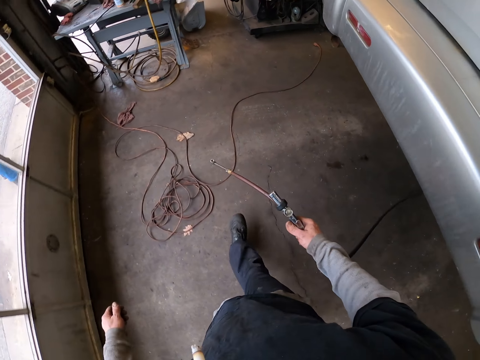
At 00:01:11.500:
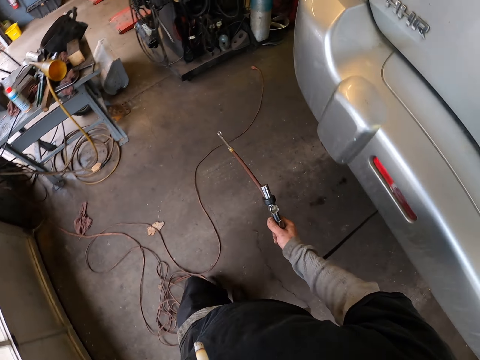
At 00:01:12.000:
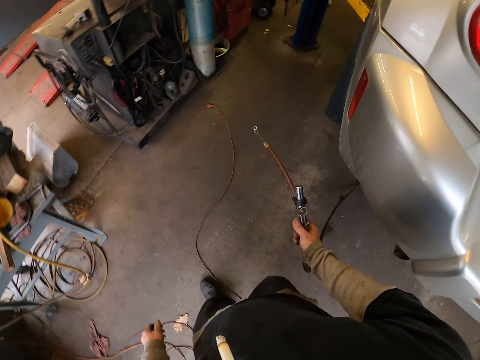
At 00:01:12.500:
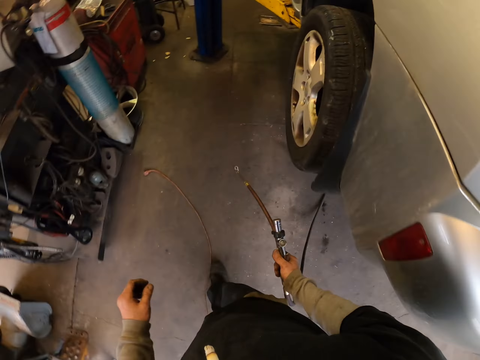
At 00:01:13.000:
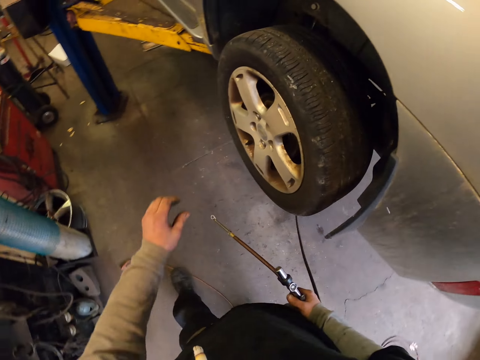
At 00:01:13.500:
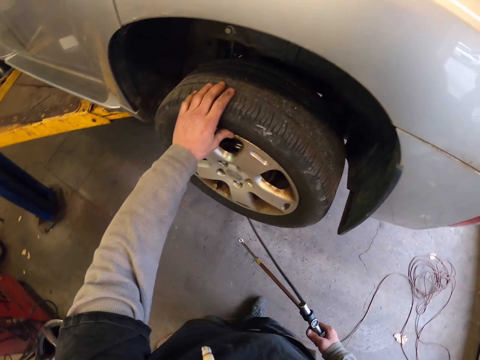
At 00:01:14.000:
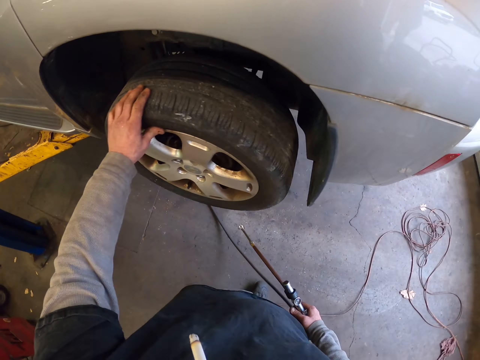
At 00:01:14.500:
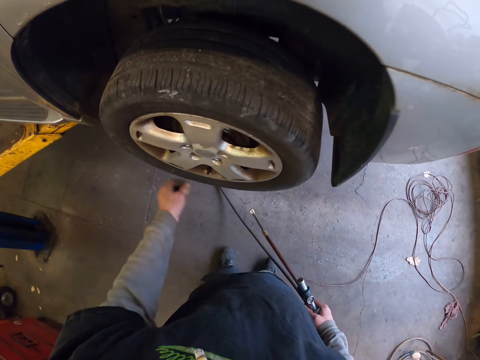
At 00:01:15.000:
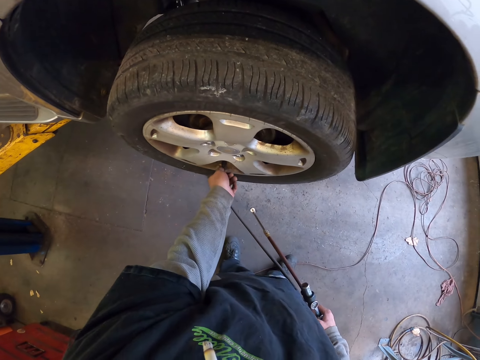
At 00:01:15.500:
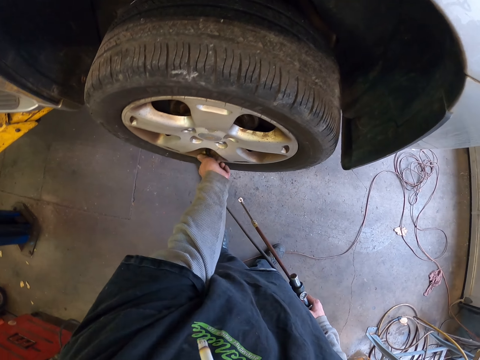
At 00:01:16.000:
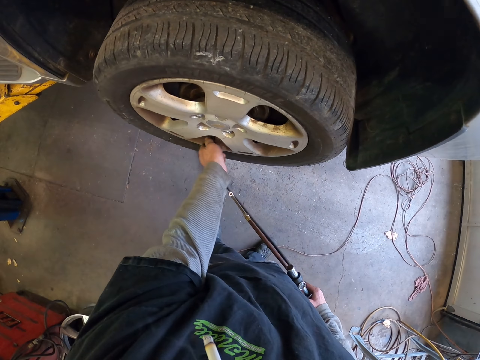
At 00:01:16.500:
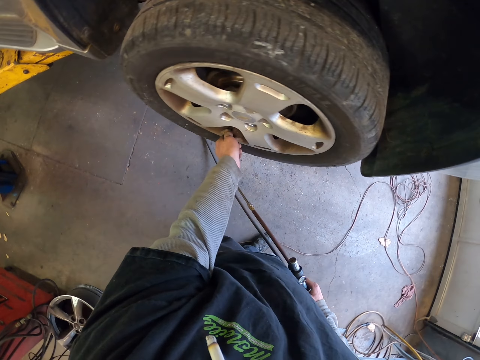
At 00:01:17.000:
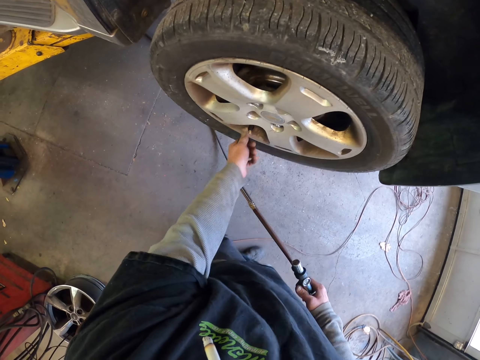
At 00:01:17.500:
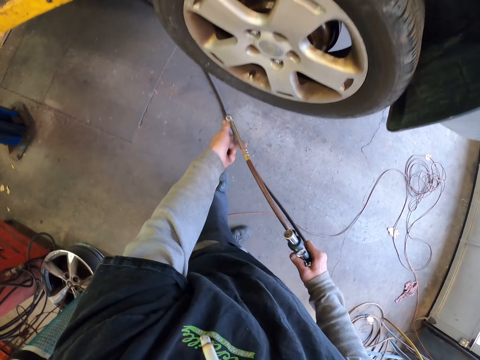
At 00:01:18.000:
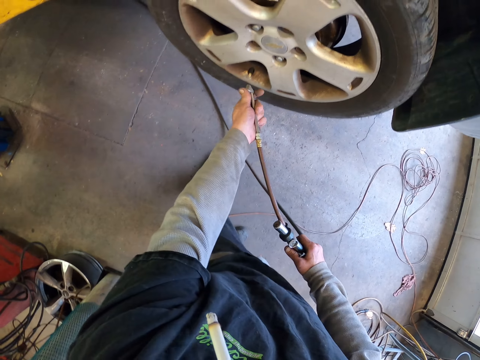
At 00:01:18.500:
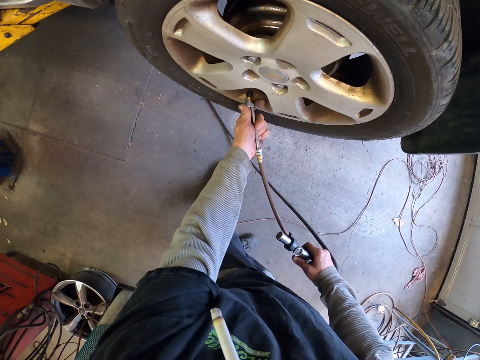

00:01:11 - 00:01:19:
The camera wearer rotates the tire with his left hand. He opens the valve cover.

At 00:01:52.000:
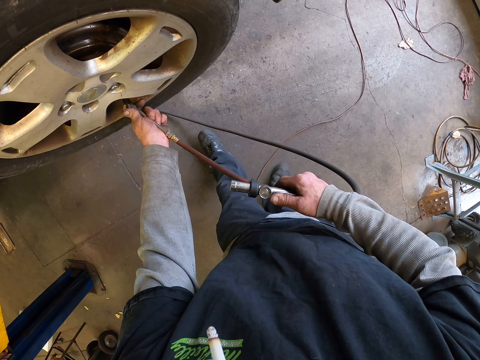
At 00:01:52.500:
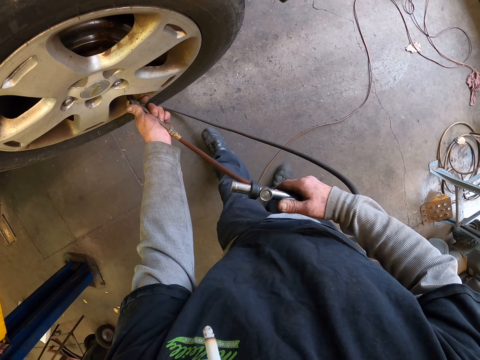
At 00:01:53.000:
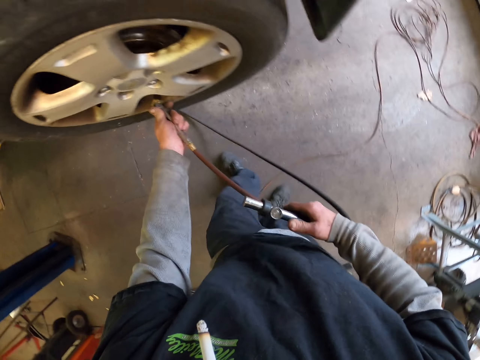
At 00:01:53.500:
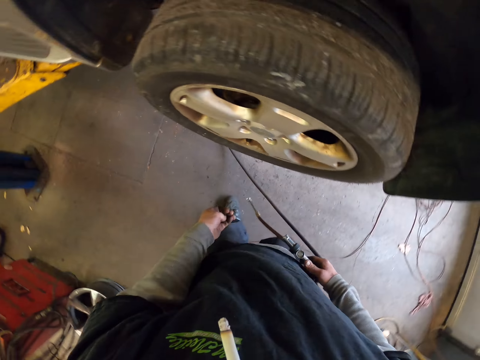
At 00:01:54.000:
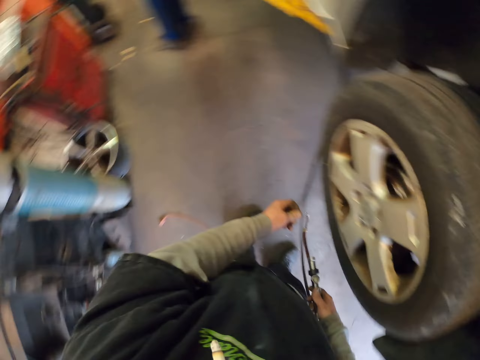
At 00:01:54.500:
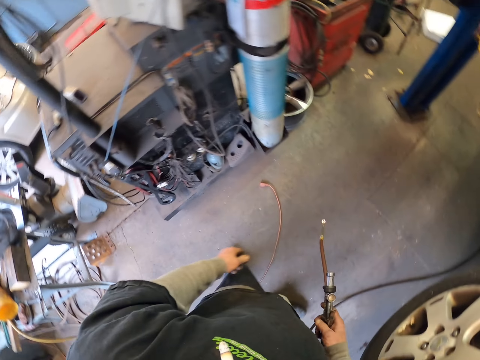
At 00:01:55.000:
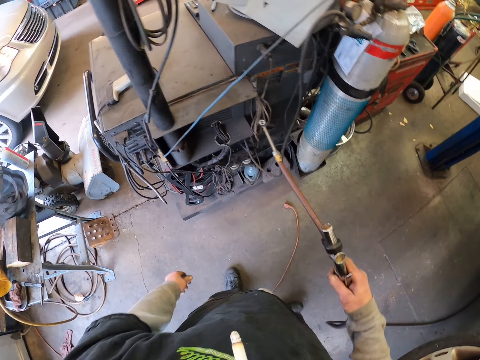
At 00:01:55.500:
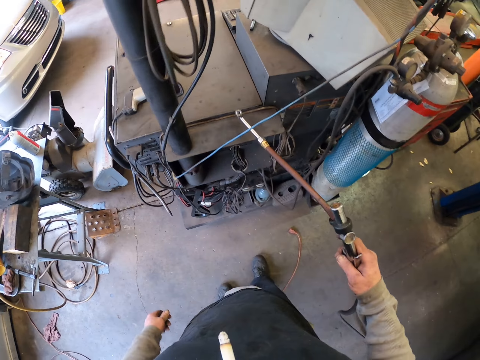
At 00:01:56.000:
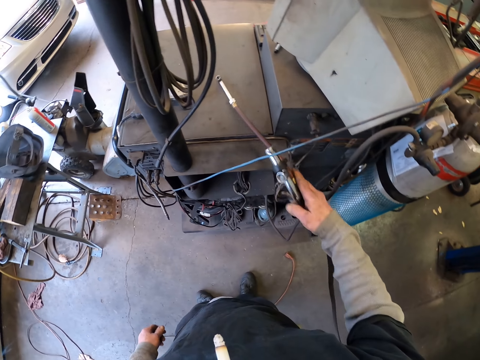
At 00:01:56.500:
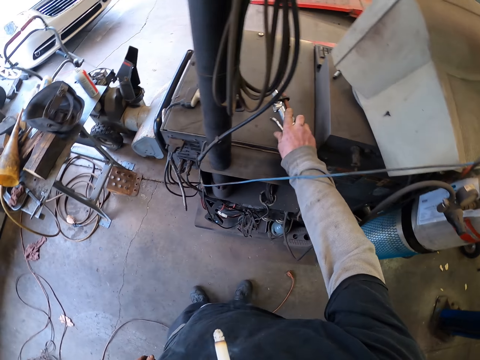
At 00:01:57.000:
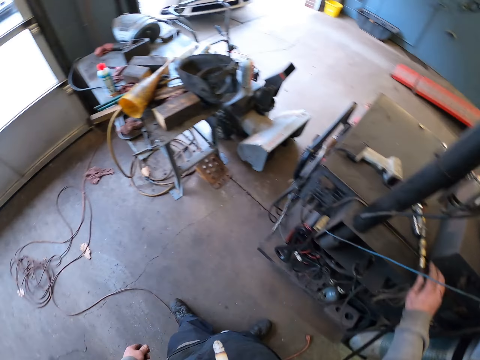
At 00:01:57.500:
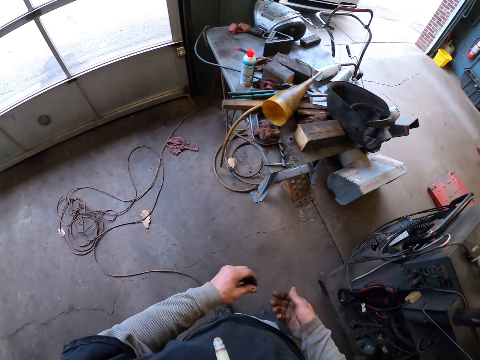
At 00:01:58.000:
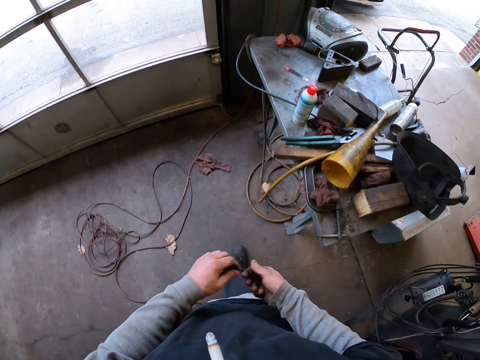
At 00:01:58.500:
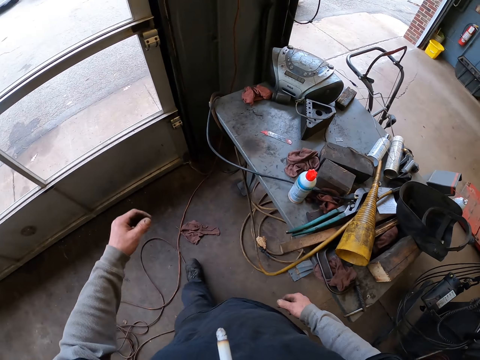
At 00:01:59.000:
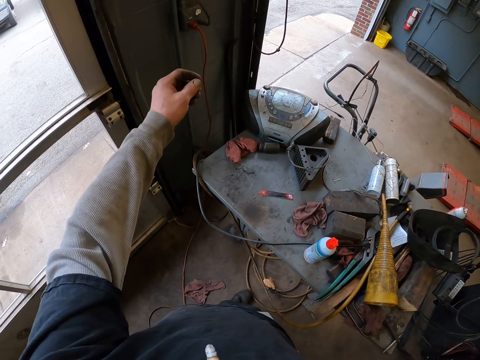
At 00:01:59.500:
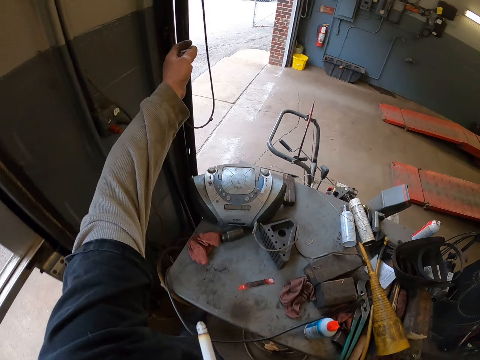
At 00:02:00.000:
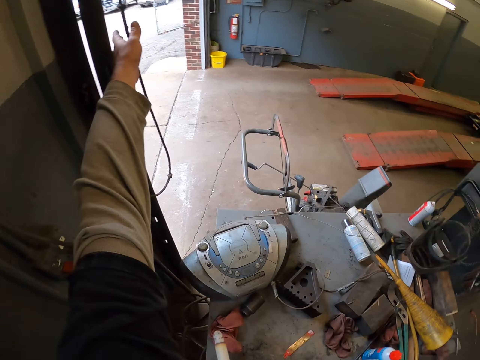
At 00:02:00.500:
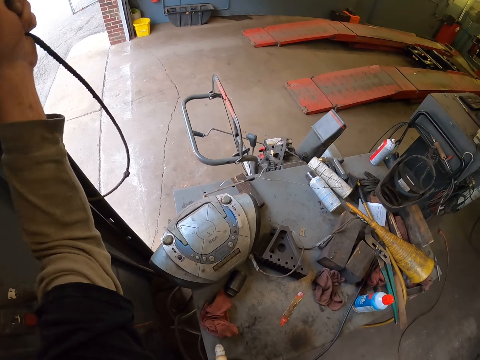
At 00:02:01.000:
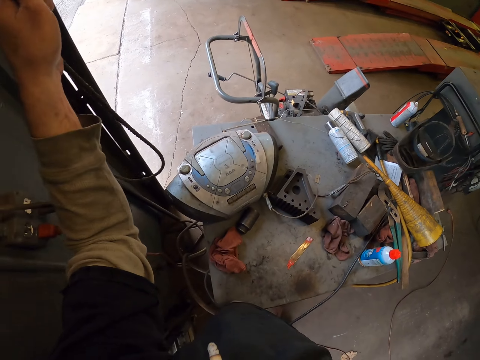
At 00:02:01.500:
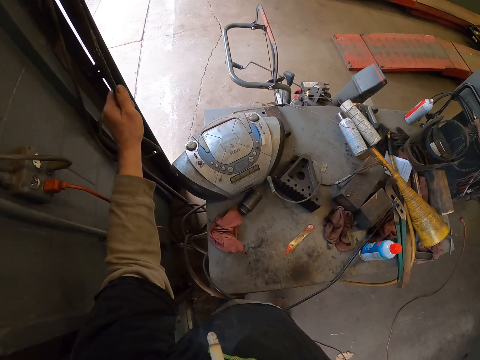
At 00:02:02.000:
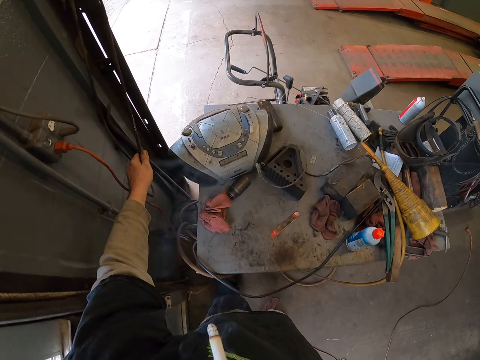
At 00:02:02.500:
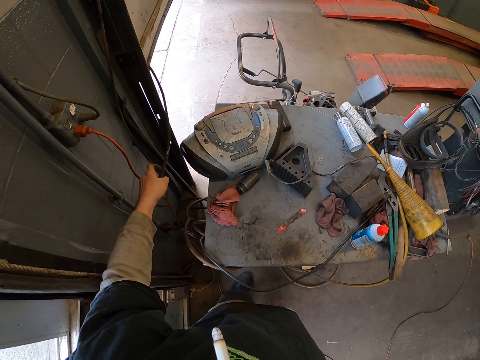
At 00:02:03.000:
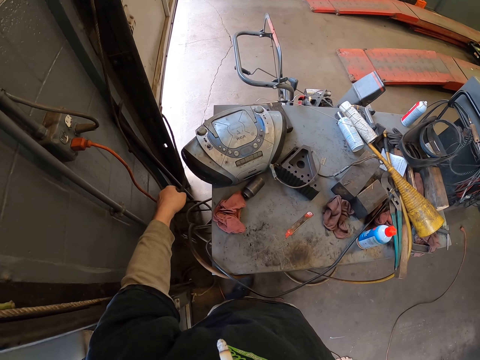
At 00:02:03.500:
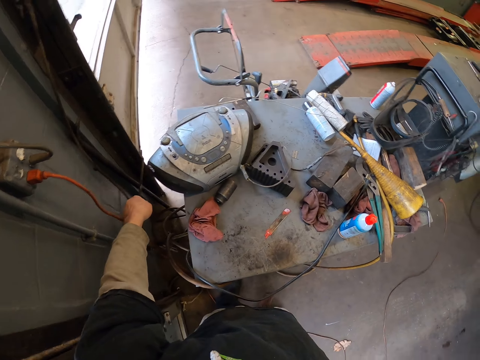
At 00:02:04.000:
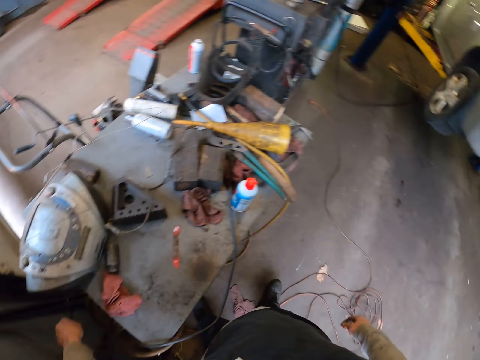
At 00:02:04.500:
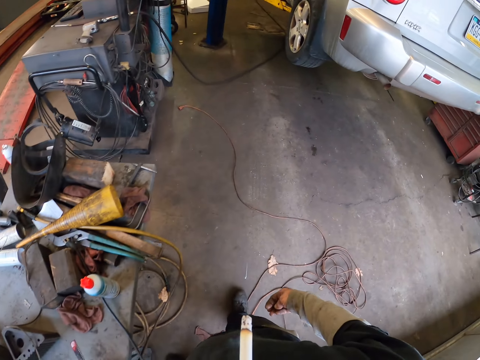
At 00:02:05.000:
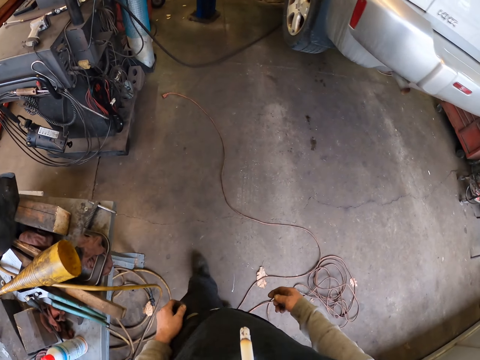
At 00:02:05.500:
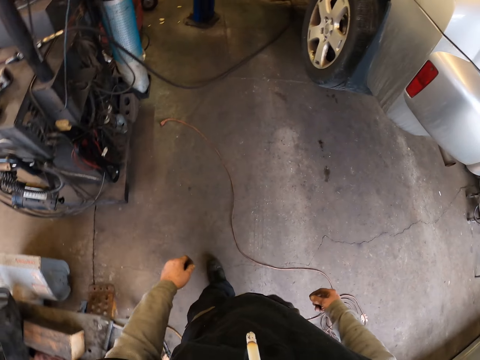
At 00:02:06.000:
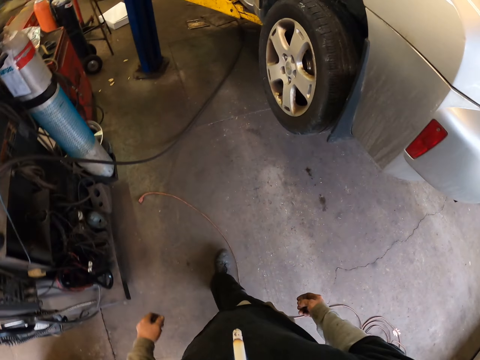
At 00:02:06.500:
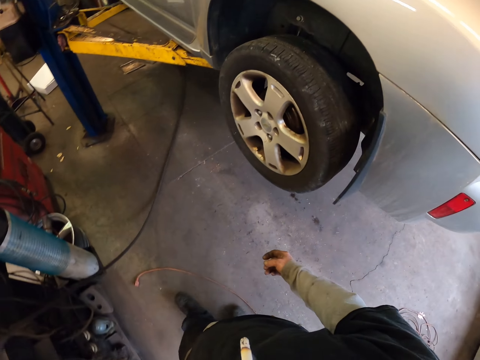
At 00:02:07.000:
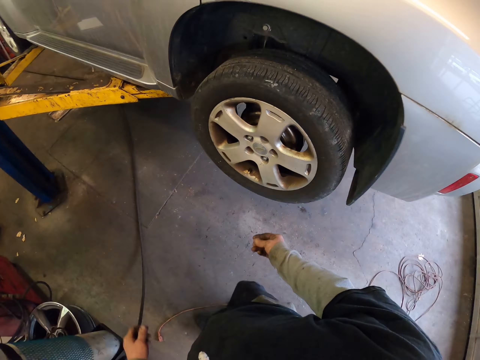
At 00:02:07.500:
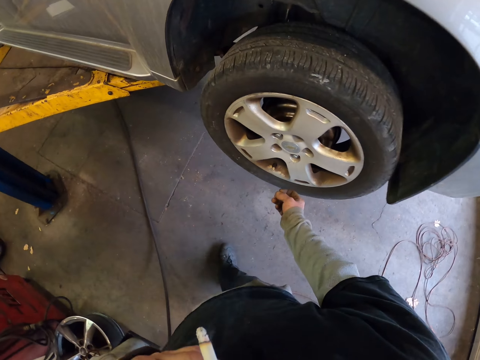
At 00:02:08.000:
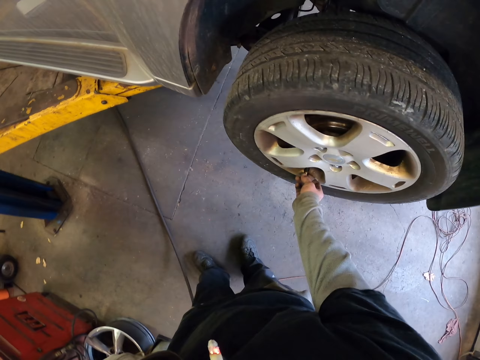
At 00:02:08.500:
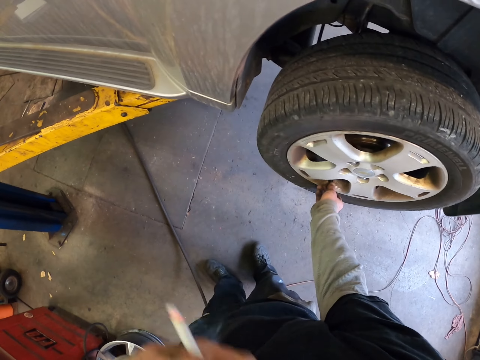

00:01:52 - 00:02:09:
The camera wearer looks around the garage. They put the electric air pump on the table. They walk around the garage. They pull a door rope. They close the gate of the garage. They look around the garage. They walk around the garage. They close the tire pressure knob.

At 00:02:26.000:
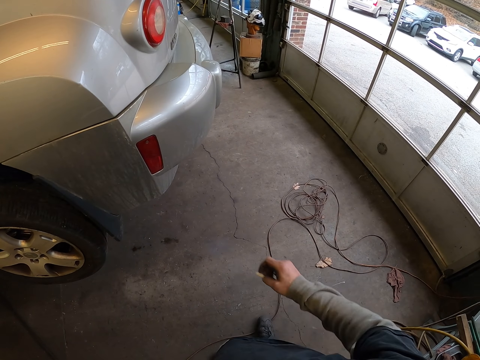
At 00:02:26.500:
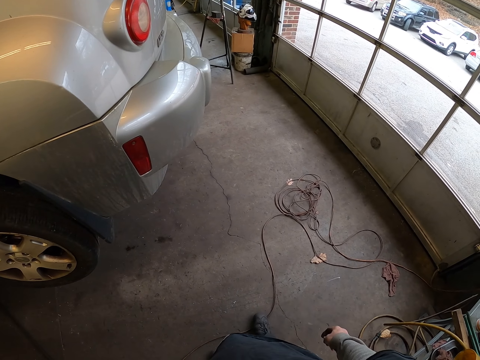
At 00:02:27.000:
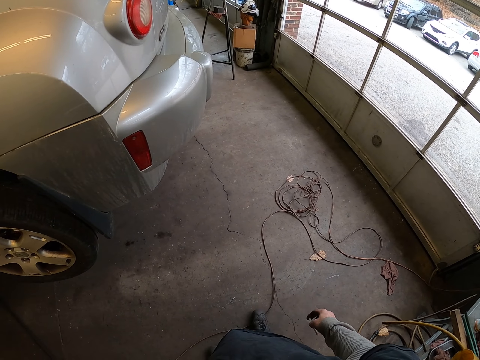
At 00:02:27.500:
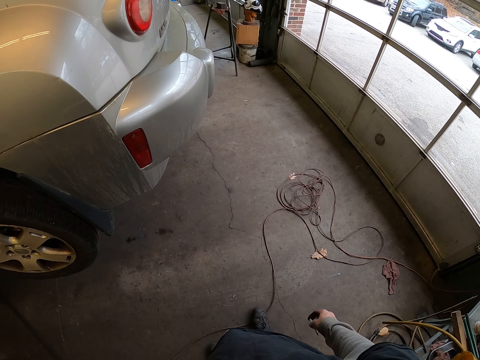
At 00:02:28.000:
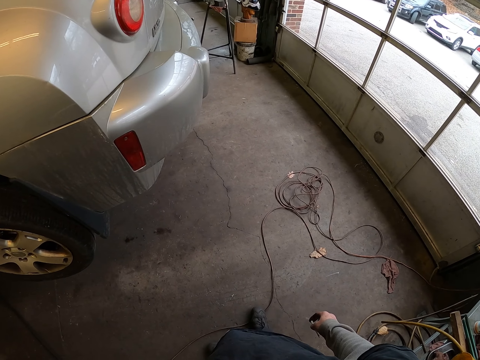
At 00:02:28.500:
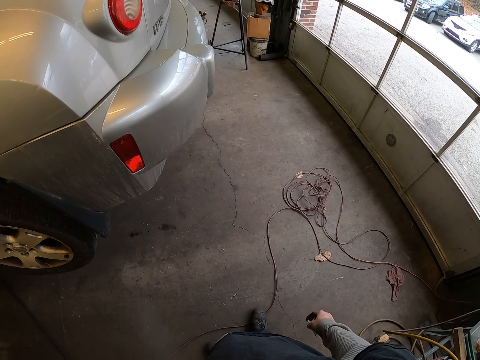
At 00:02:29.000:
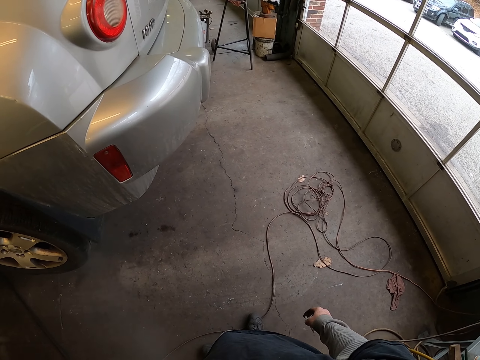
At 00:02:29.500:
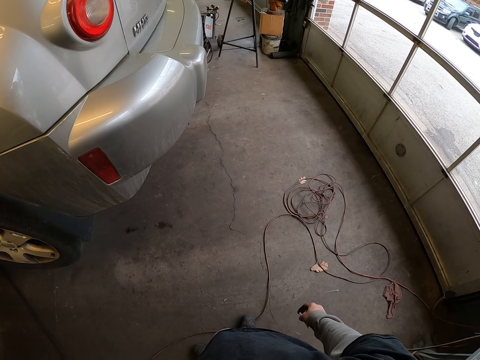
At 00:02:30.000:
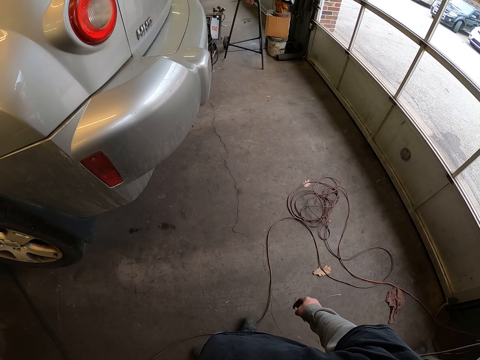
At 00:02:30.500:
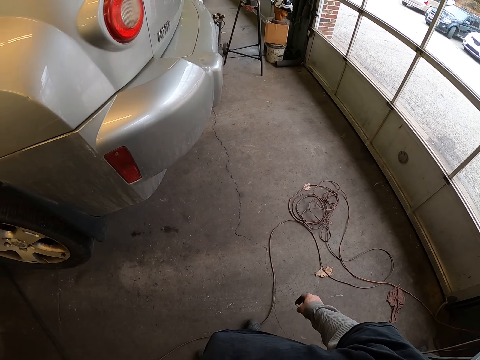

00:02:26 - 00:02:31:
The camera wearer stares at the car in the garage.
